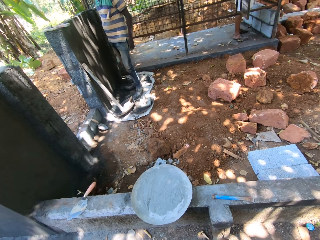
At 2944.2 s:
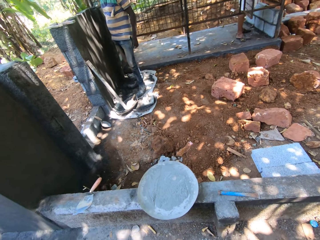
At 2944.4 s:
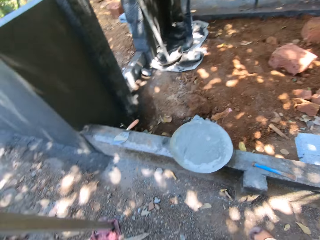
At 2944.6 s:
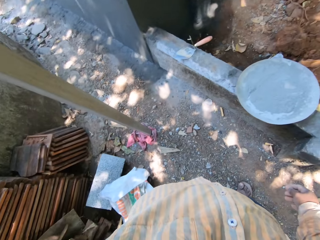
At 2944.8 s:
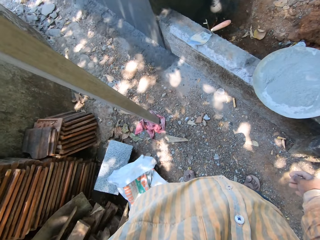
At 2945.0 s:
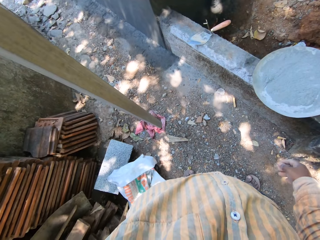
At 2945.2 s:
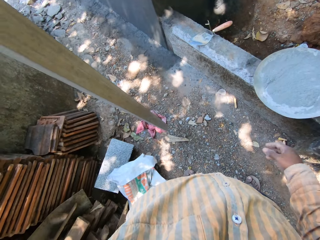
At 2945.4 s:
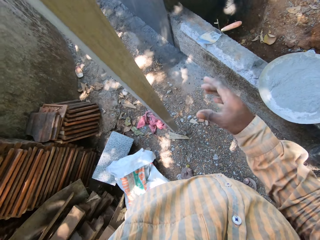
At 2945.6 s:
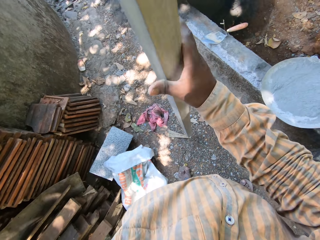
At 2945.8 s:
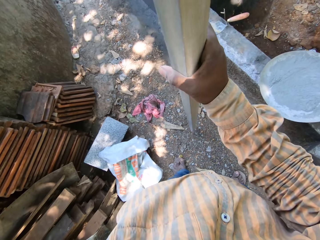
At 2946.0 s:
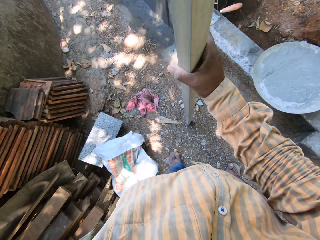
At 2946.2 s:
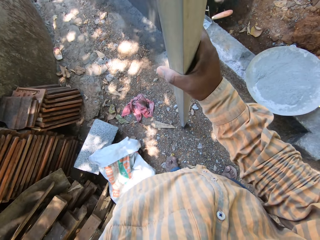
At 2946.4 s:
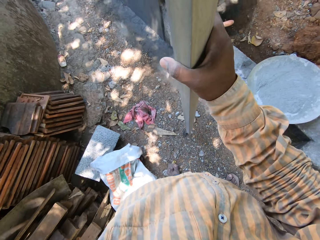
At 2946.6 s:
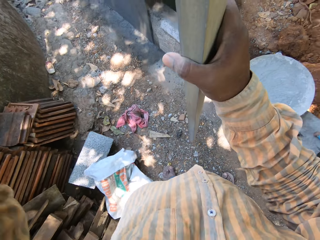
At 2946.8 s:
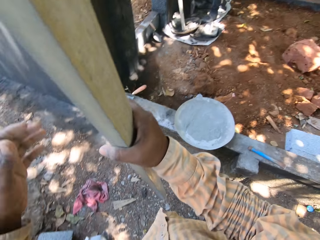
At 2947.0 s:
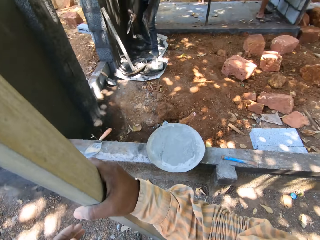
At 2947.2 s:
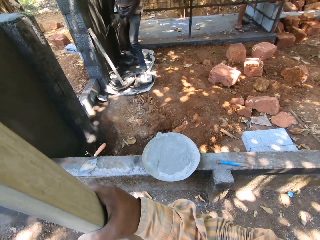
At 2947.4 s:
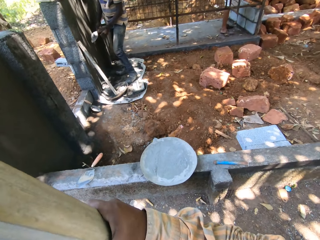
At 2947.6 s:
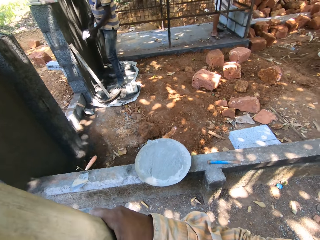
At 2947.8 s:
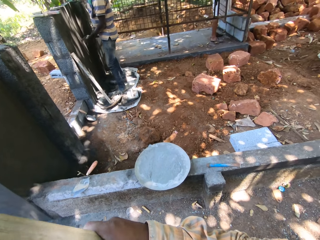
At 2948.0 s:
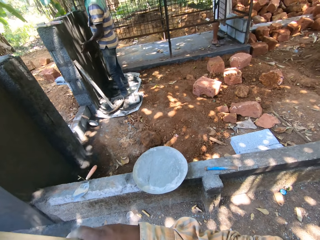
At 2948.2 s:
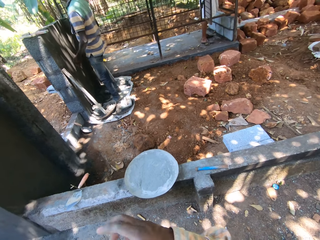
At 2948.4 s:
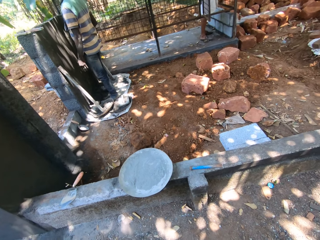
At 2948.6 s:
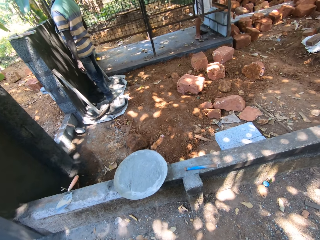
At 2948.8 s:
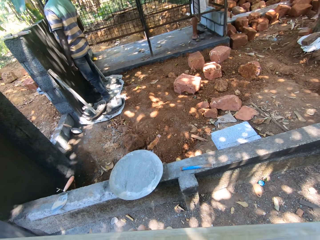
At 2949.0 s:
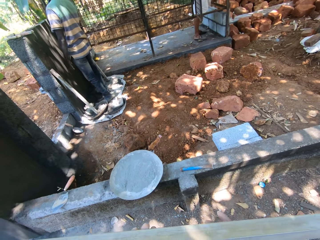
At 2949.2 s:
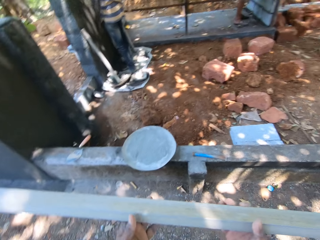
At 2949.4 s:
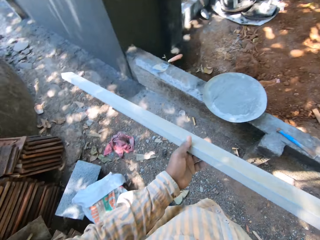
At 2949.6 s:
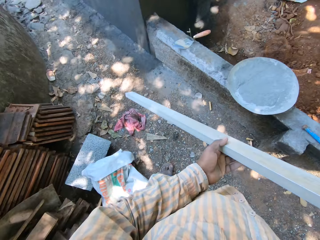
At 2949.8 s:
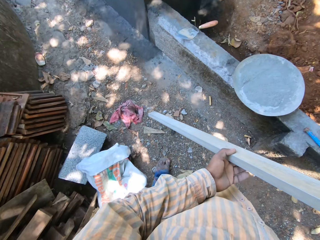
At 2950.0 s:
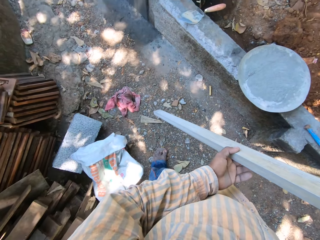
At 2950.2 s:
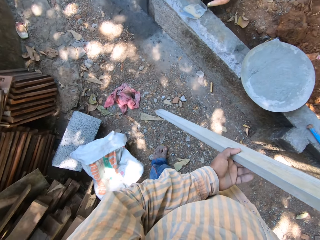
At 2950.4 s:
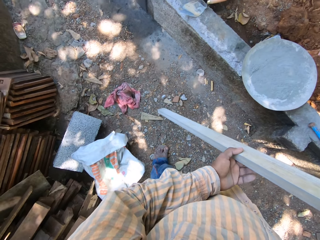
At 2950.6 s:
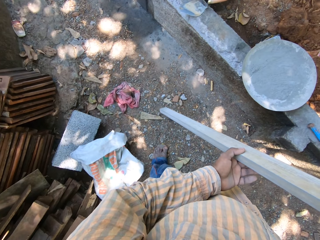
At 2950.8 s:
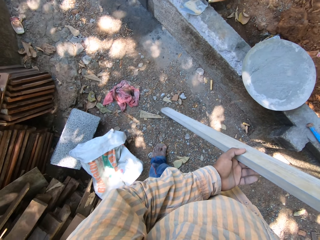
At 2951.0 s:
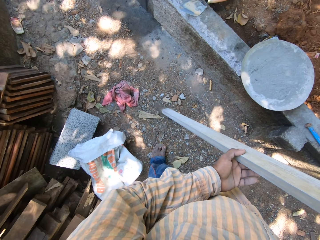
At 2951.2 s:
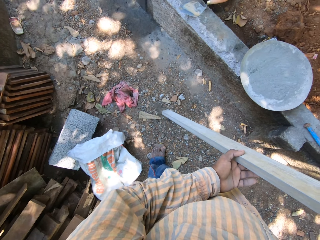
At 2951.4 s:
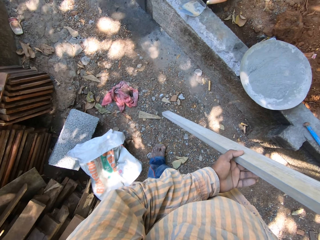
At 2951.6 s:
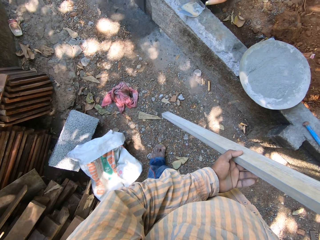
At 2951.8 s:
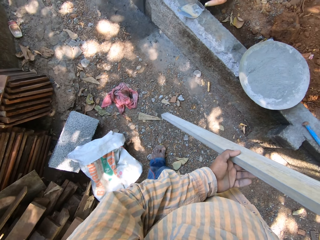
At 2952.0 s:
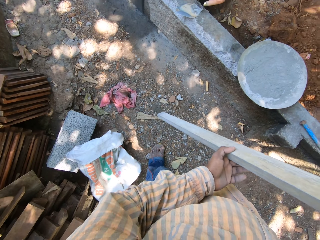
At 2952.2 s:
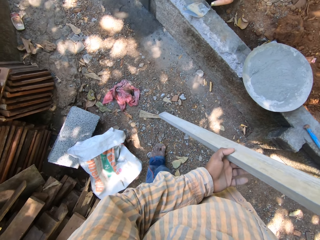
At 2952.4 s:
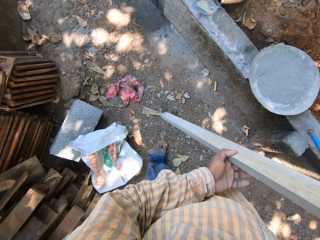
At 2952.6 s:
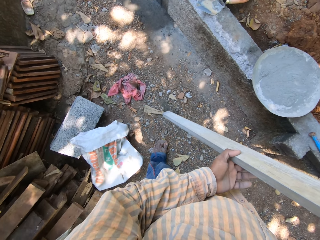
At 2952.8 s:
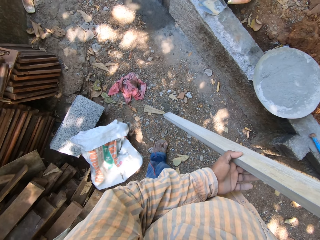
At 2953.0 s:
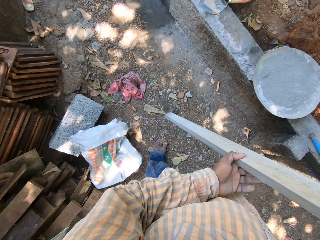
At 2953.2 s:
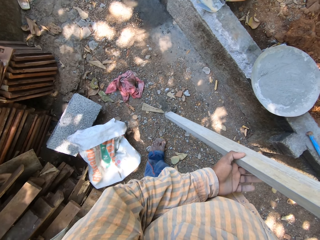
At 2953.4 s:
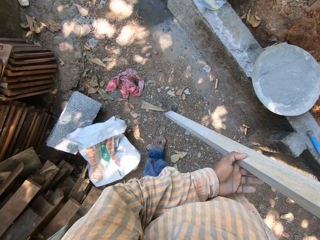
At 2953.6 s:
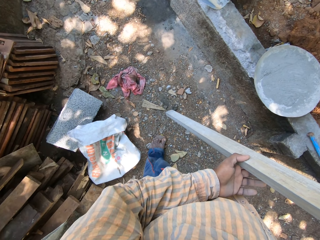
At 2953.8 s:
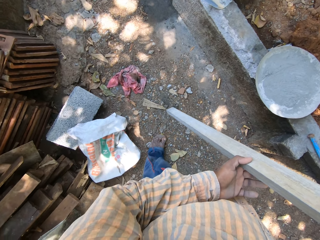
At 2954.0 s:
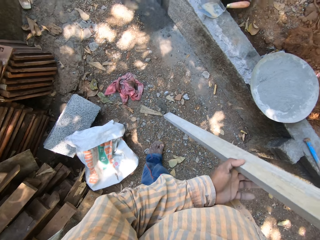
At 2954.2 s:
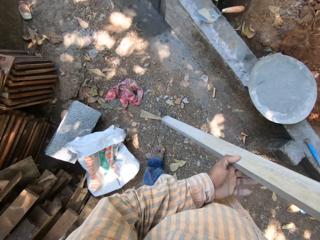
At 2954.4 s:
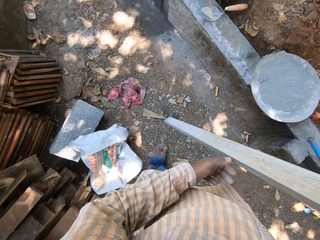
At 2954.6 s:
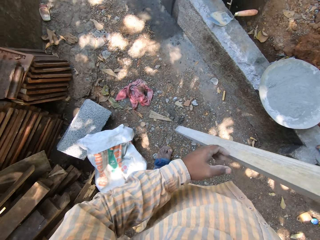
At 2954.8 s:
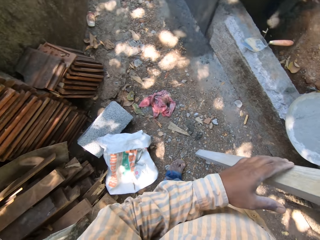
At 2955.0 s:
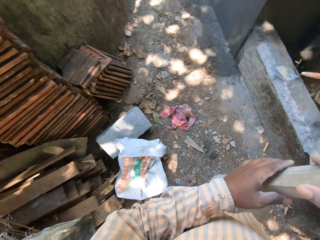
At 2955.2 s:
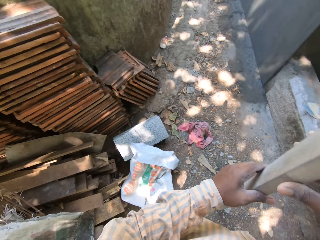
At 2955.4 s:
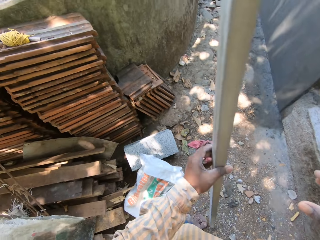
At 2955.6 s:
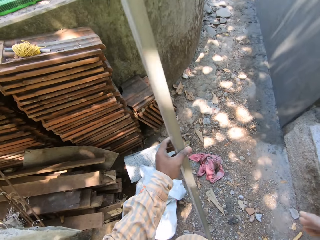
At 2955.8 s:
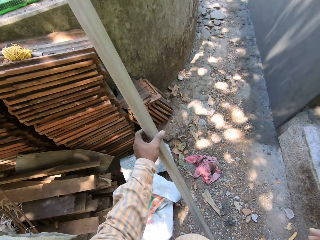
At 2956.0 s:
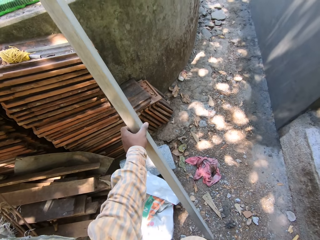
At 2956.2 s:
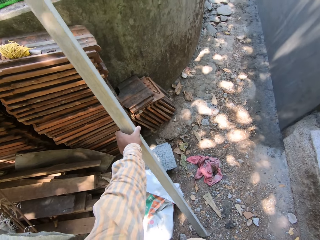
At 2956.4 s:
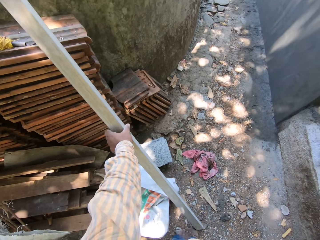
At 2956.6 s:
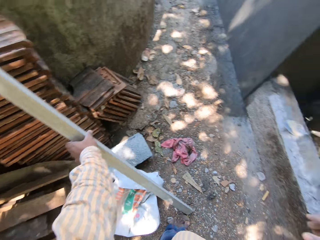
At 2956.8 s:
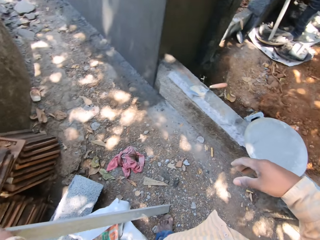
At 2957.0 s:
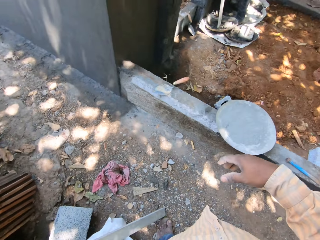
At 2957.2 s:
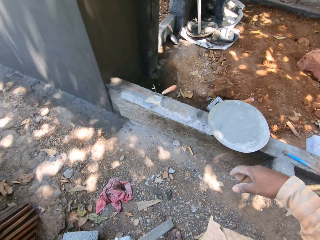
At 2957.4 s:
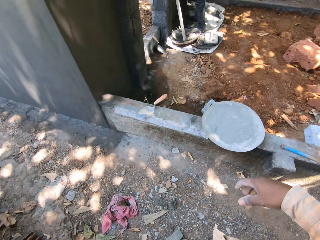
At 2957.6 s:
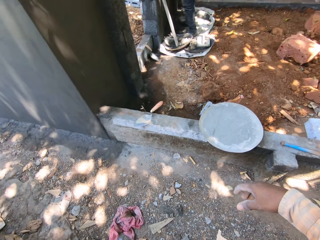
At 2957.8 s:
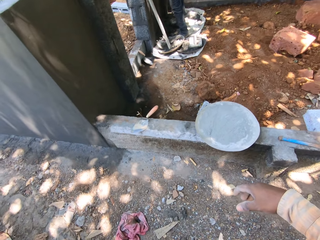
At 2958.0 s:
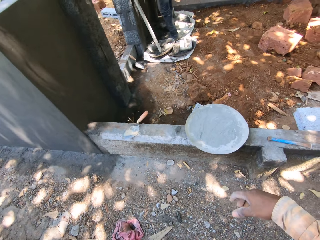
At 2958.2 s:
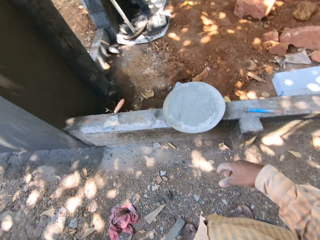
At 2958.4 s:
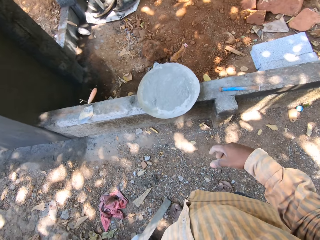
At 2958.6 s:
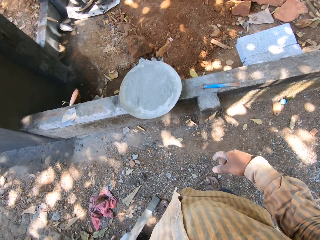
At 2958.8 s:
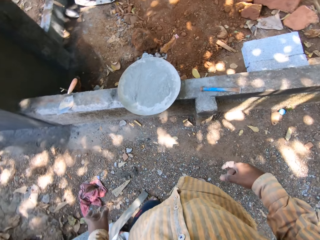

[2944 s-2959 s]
The camera wearer looks around. He lifts the rod off the cloth on the ground with his left hand. He holds the rod in his left hand with his right hand. He drops the rod in his hands on the ground. He lifts the rod off the ground with his right hand. He rotates the rod in his hands. He shakes the rod in his hands. He drops the rod in his left hand by the pile of wood on the ground.

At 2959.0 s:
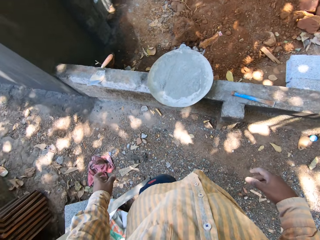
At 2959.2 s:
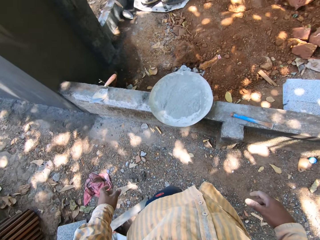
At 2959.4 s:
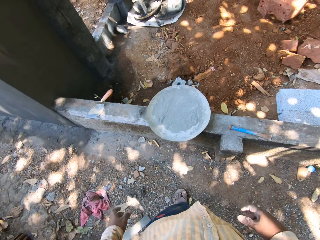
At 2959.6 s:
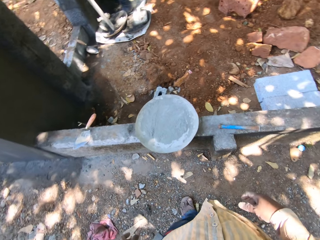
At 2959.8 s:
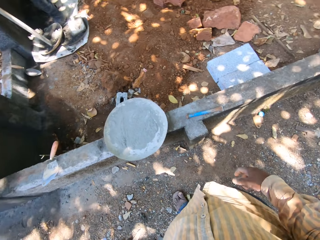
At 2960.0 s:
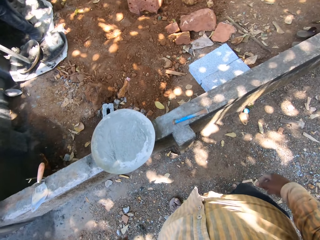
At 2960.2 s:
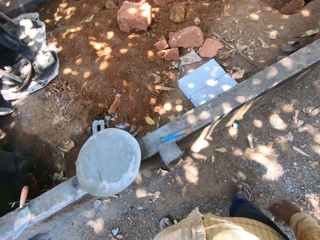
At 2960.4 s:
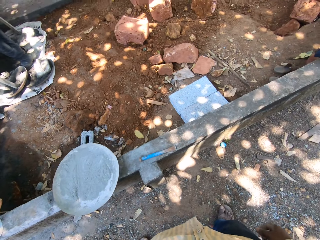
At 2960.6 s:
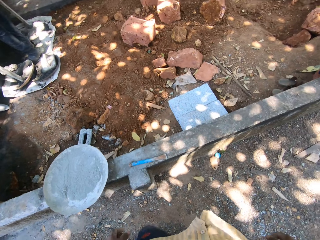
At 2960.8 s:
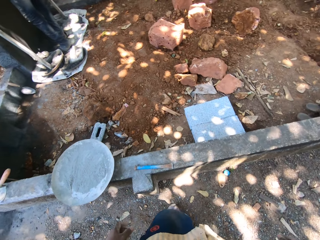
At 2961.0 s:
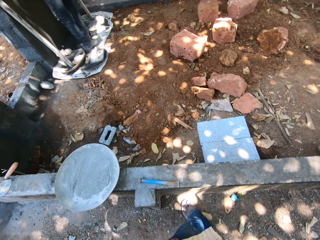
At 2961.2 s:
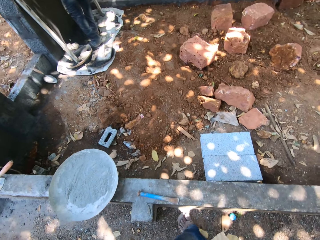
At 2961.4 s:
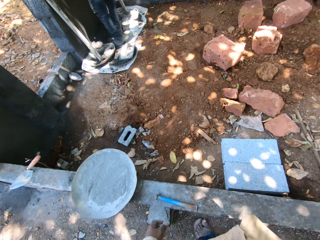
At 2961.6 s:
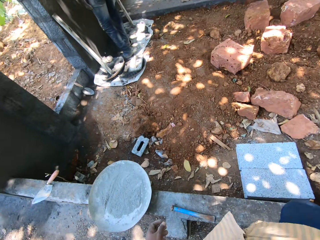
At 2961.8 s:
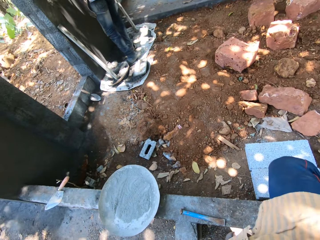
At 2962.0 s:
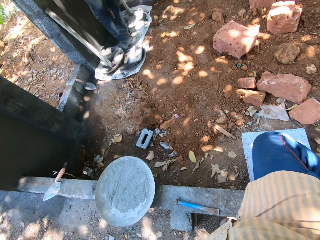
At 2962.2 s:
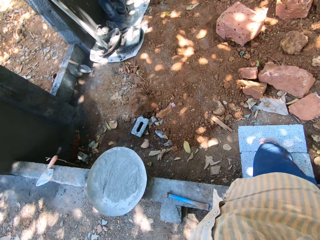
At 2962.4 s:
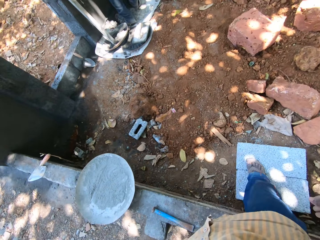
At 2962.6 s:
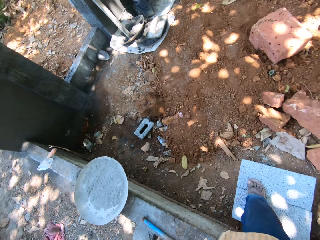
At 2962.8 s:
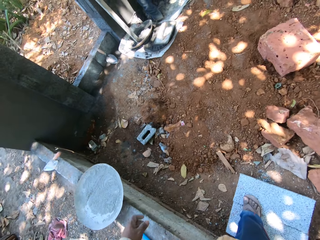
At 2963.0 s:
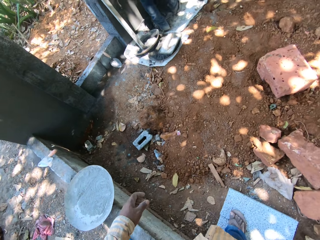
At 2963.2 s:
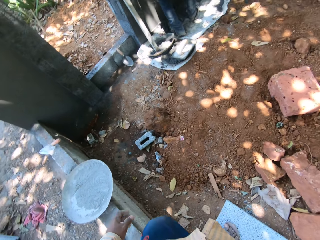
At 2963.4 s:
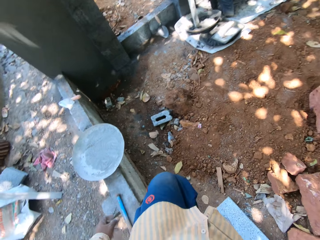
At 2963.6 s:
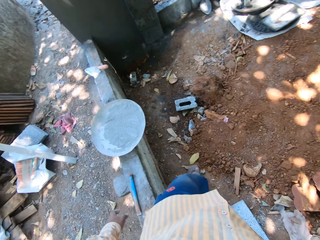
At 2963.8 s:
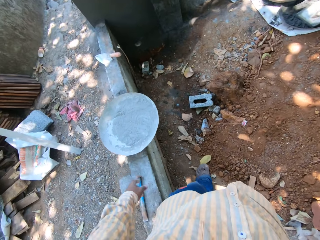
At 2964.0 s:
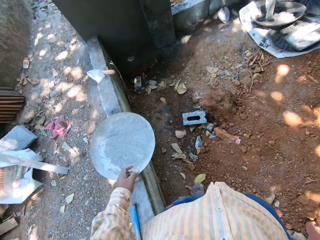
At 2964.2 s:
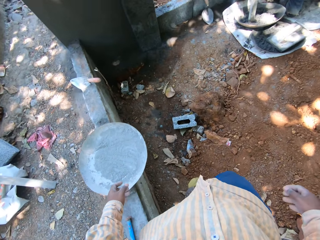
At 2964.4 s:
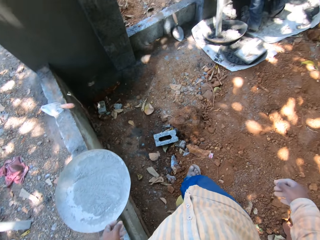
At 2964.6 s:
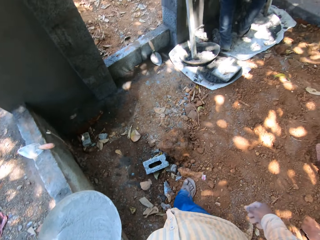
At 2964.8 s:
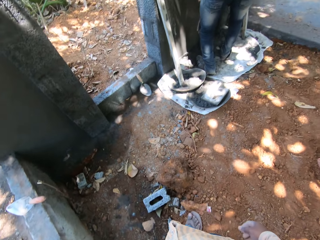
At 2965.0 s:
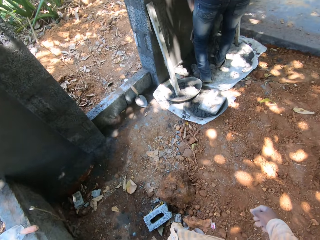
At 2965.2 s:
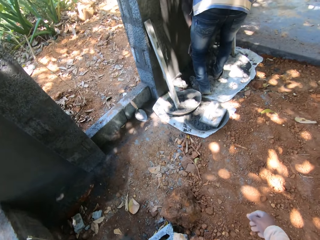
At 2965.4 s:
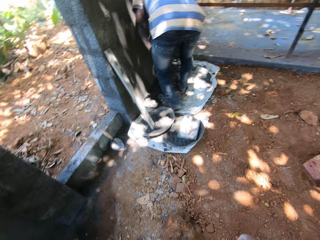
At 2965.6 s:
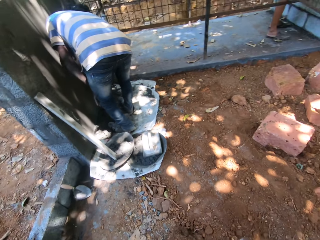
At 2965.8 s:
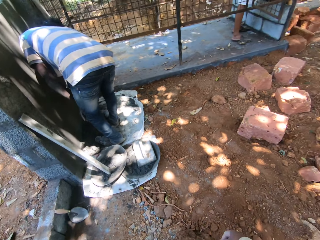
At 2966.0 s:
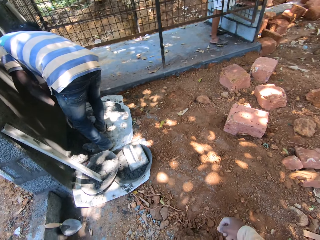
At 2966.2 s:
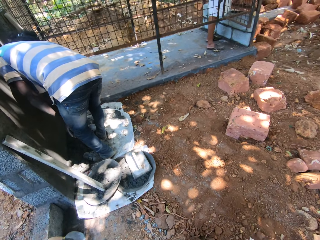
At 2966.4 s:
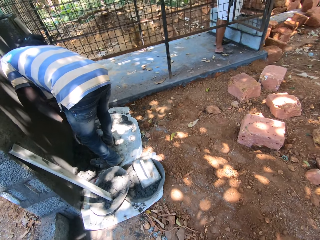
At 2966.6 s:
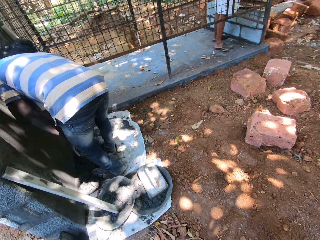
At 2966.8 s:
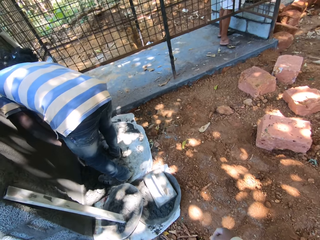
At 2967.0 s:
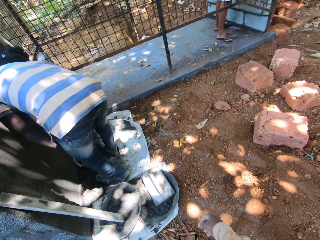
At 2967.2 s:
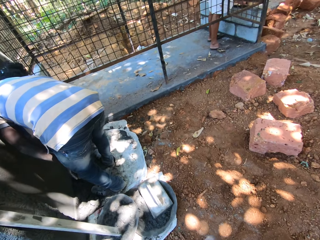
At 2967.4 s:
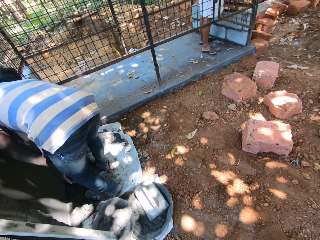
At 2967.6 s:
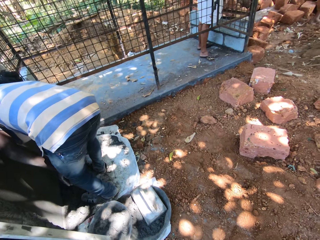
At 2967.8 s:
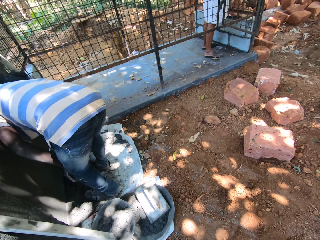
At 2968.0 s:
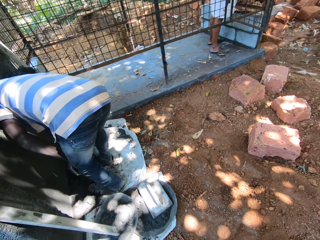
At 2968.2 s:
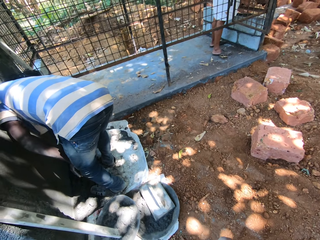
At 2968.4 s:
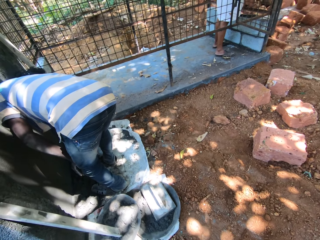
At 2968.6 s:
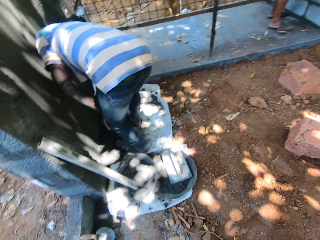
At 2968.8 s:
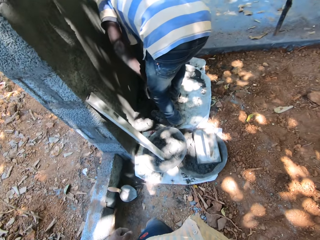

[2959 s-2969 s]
The camera wearer walks over the fence. They speak to a man. The man spreads mortar on the wall with the trowel in his right hand.
